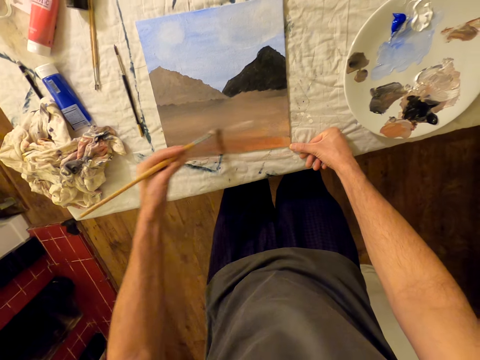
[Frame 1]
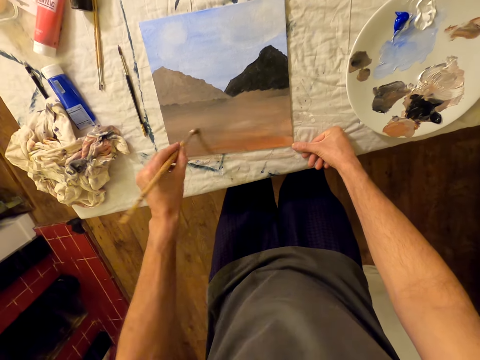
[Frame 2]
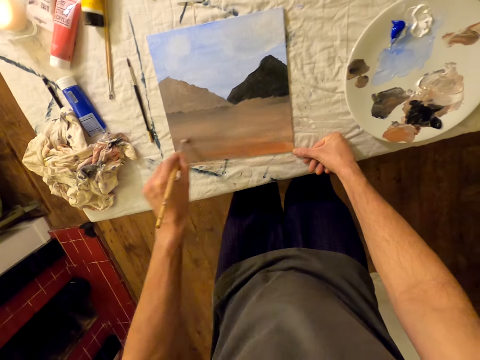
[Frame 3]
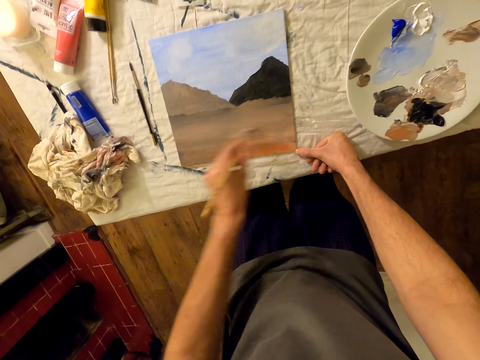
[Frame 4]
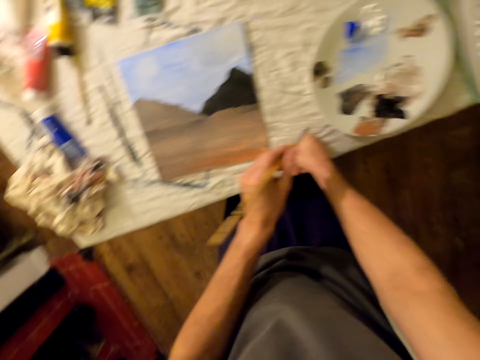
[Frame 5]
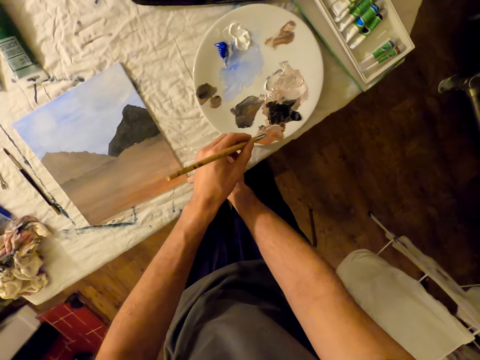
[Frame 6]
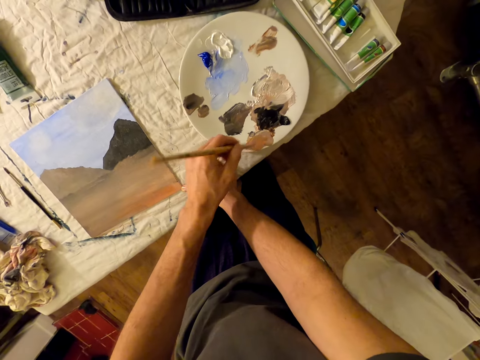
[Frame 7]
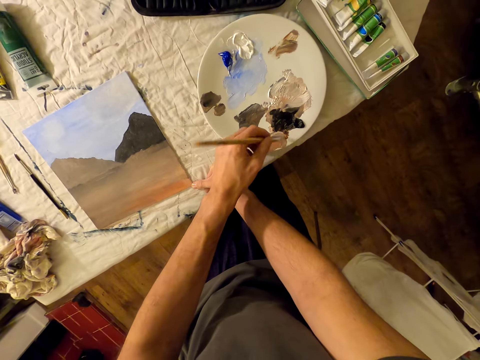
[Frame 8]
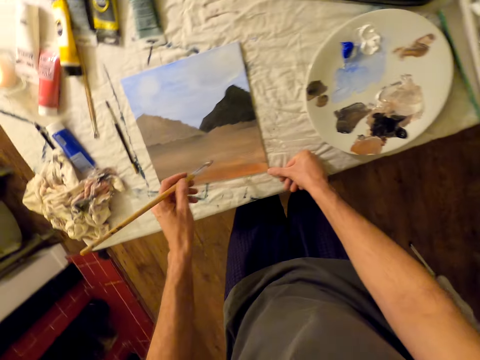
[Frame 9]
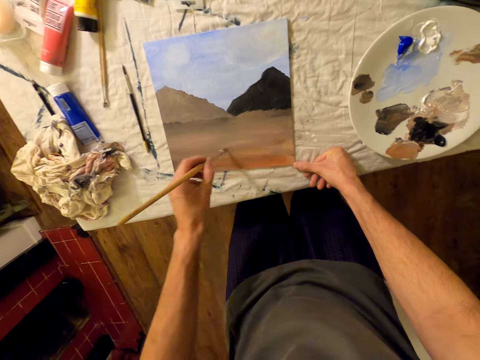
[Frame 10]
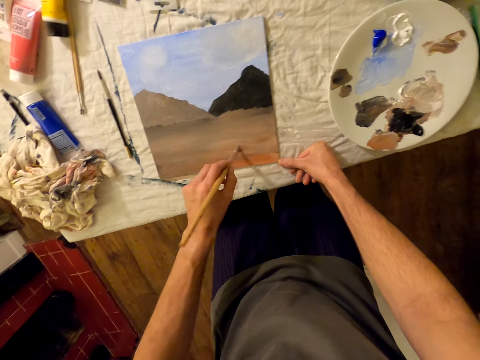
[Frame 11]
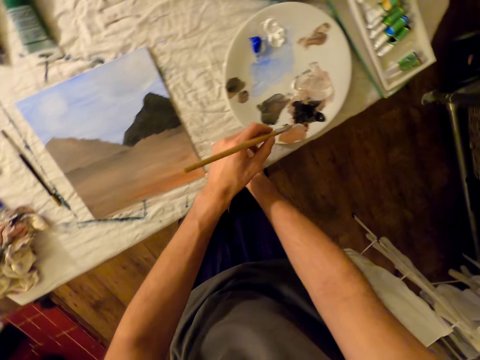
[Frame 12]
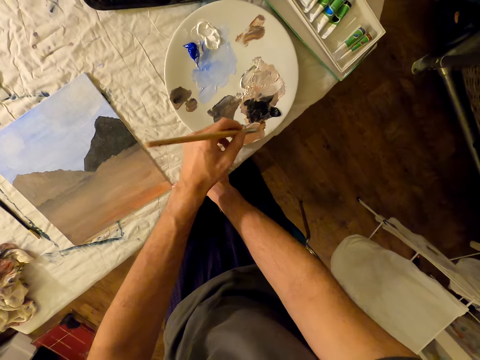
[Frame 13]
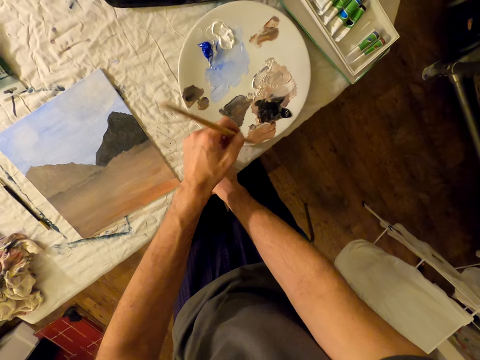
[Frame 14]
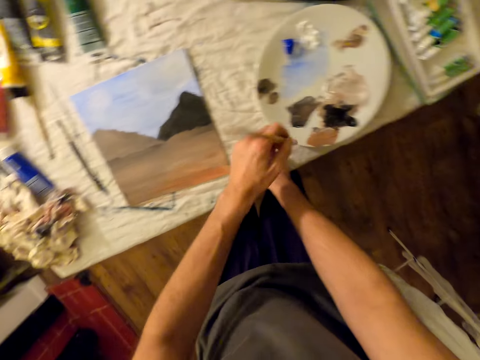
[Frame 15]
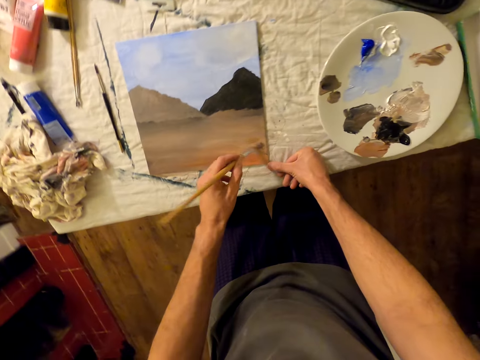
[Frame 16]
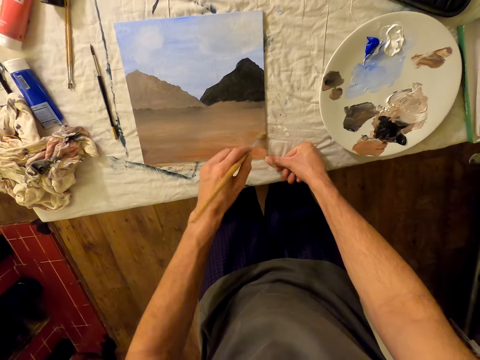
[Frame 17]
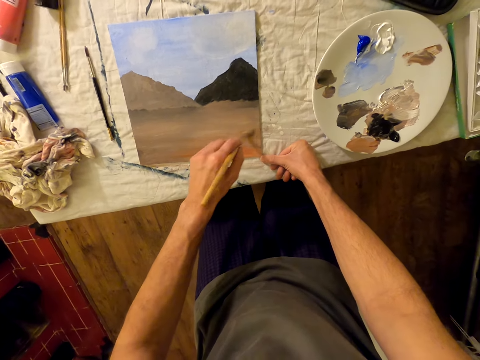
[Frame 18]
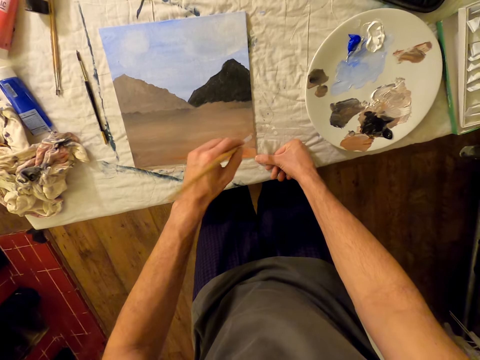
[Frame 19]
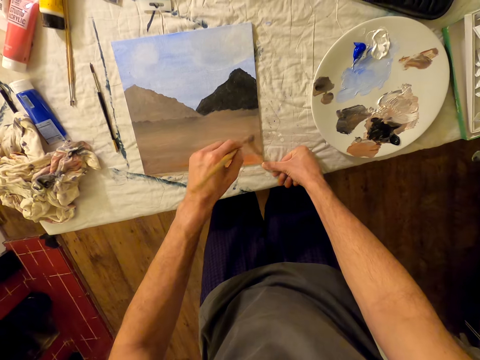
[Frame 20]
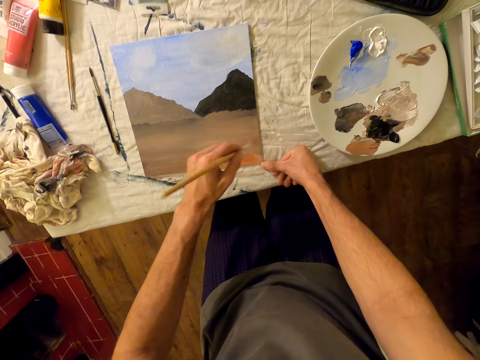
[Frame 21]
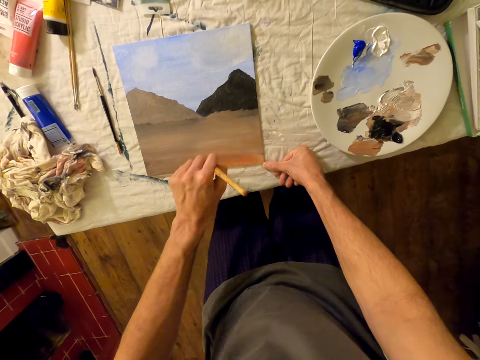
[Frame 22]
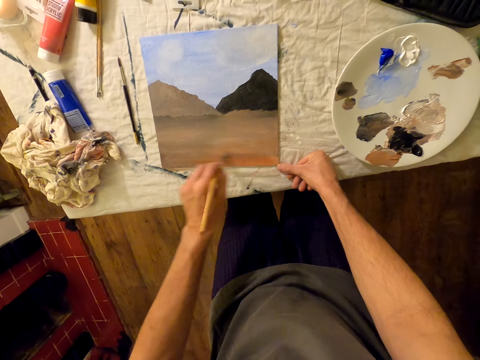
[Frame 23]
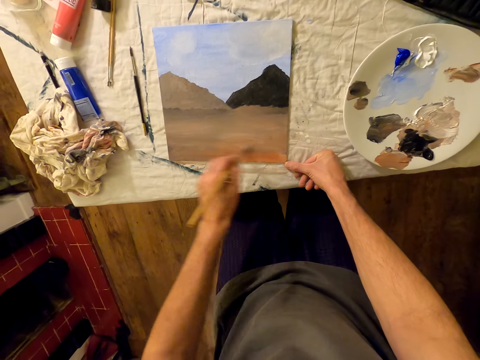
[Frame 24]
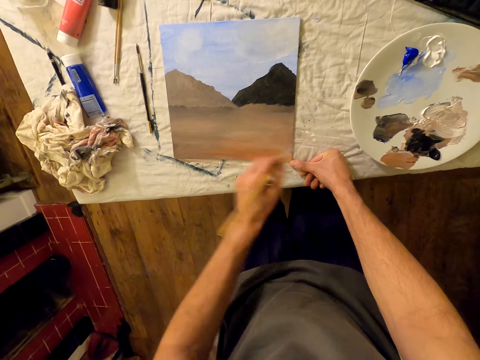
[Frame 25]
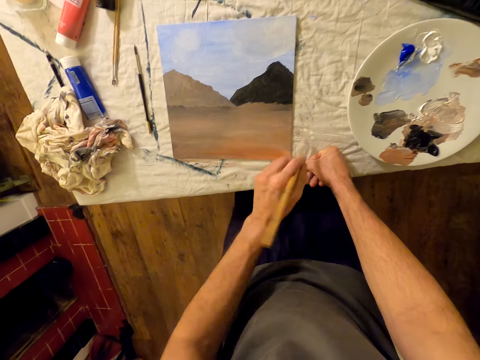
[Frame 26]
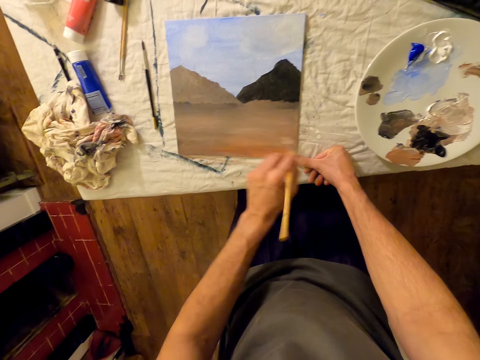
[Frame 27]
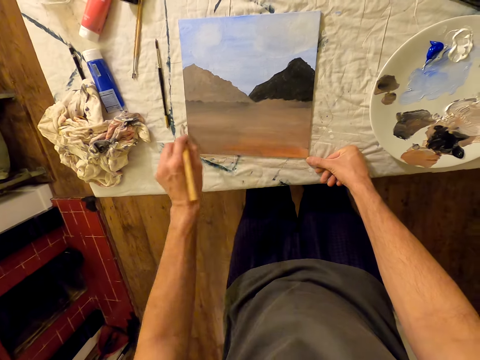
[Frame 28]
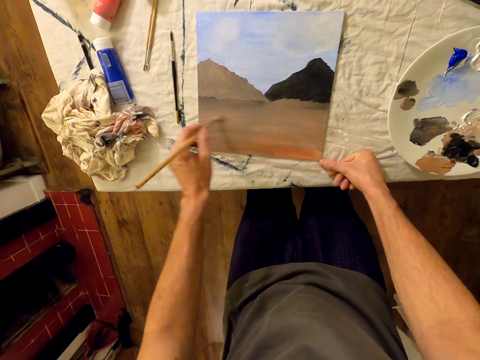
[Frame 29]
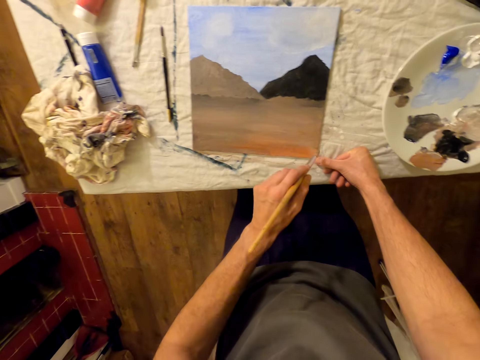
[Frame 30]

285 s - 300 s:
The camera wearer places the brush on the palette. They collect paint on a plate. They paint the painting paper with the brush. They place the brush on the palette and collect paint. They paint the painting paper with the brush.

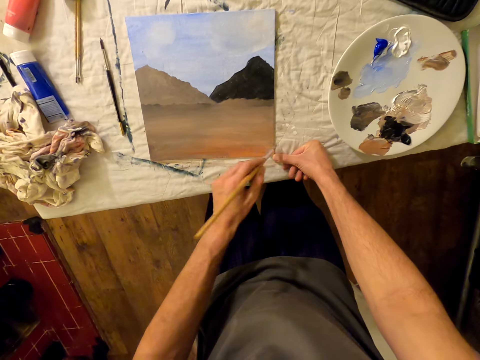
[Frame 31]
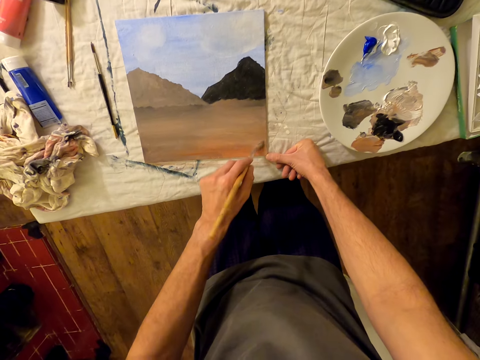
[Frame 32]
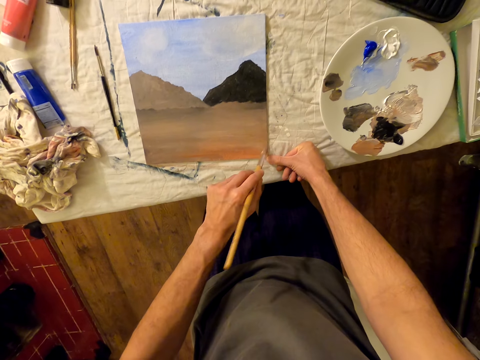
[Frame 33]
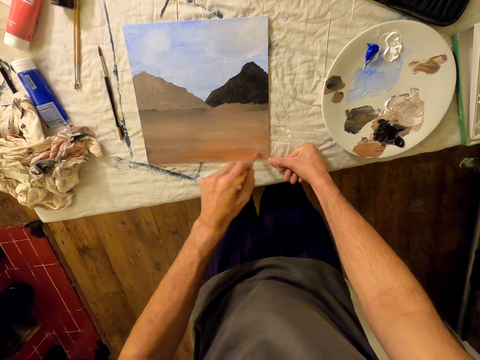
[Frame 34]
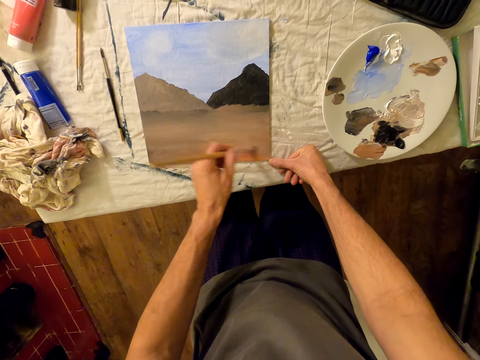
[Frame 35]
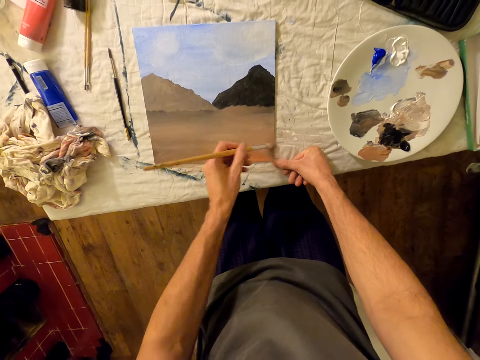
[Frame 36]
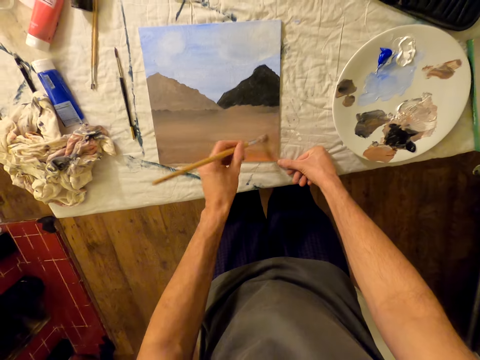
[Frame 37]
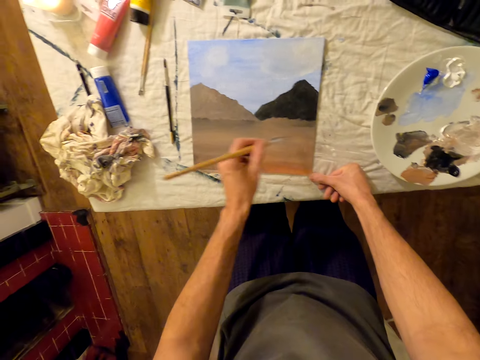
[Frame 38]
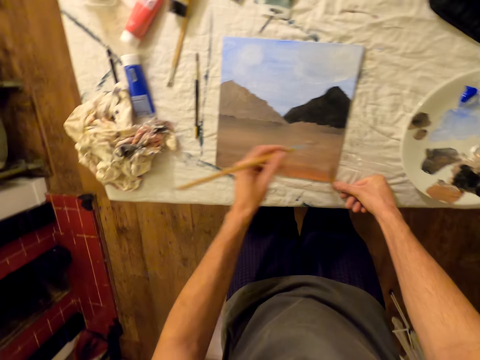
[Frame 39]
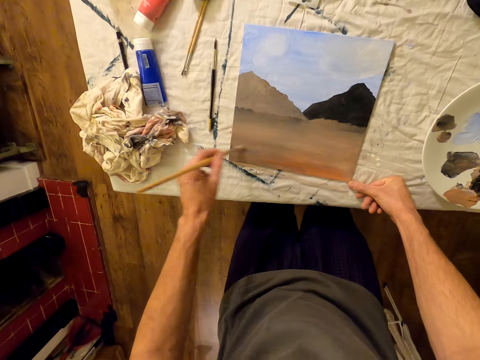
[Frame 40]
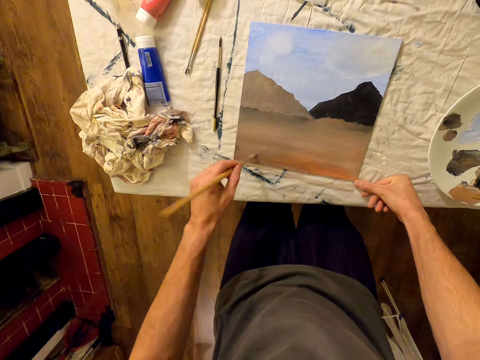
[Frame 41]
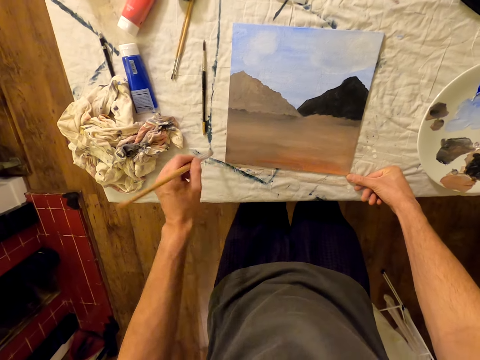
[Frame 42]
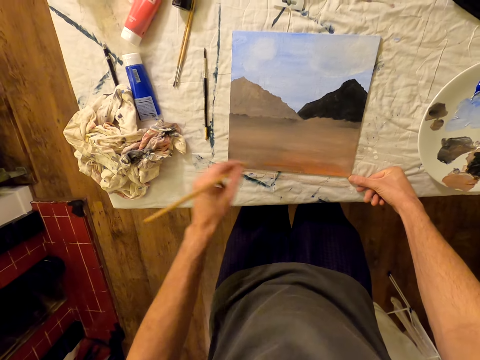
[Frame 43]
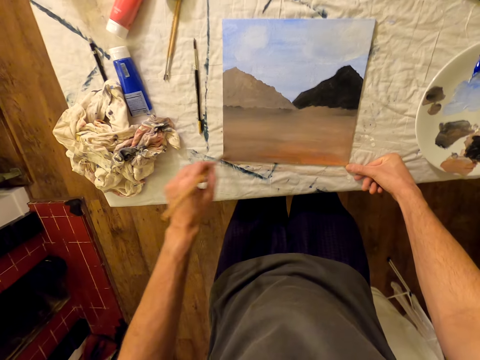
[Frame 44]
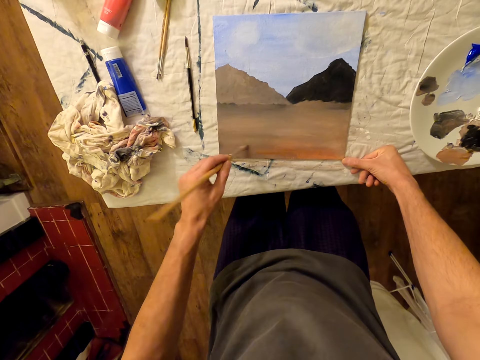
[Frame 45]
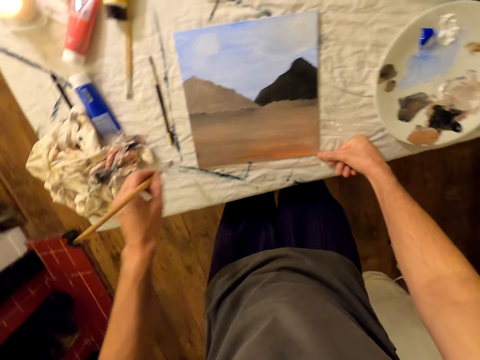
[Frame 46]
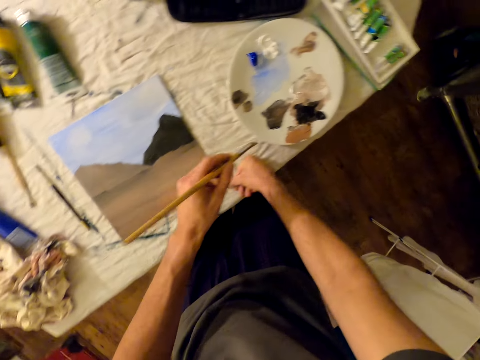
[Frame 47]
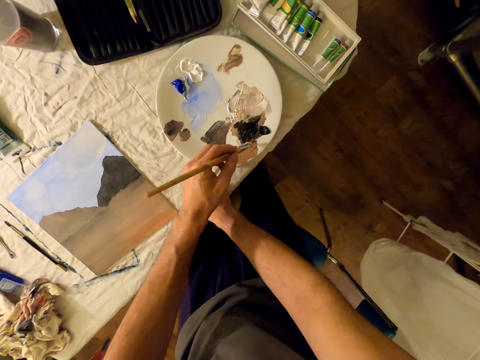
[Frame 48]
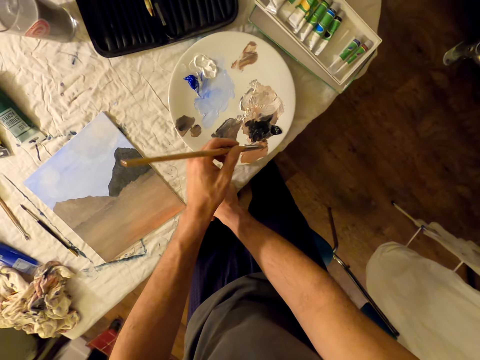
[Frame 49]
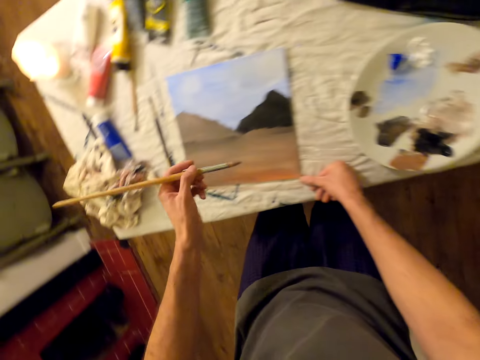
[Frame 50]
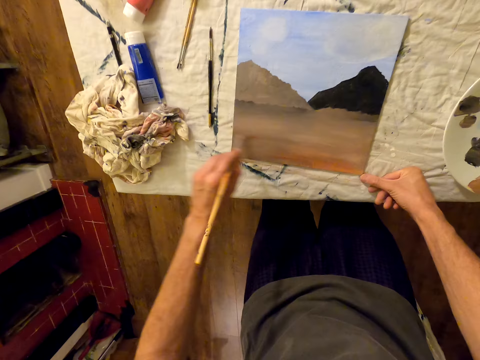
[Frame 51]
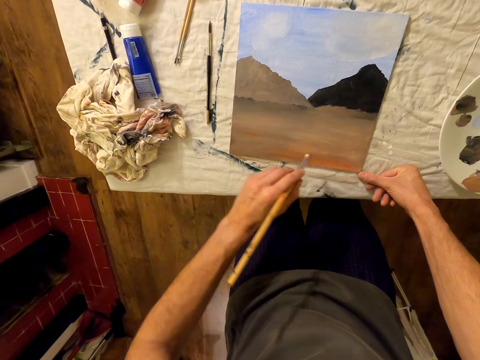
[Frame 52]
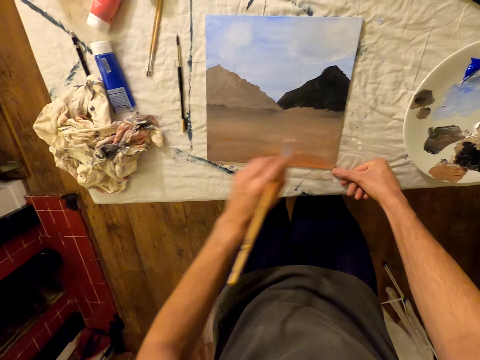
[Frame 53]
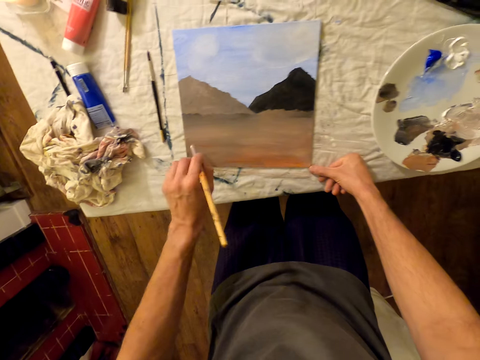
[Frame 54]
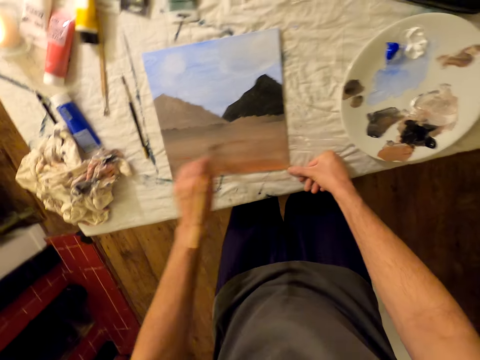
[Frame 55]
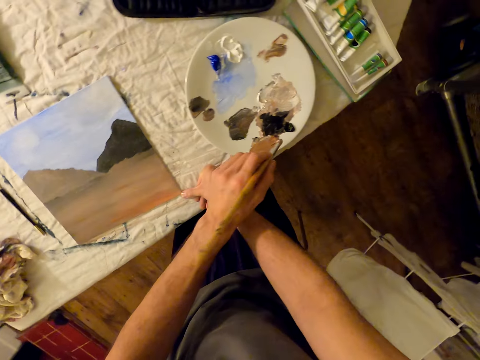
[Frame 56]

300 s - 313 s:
The camera wearer places the brush on the palette. They collect paint. They paint the painting paper with the brush.
